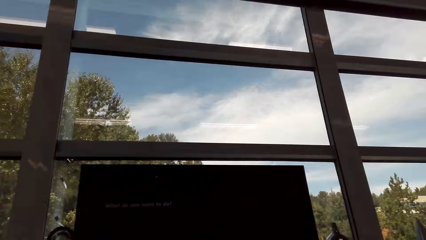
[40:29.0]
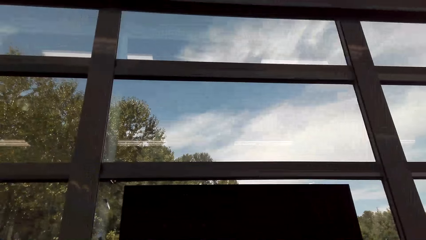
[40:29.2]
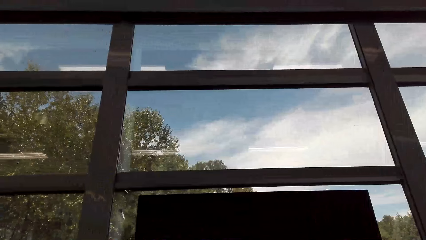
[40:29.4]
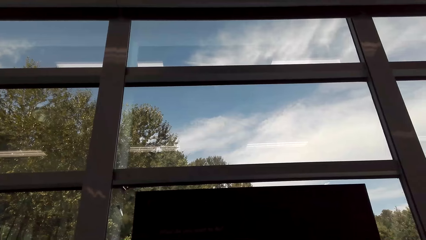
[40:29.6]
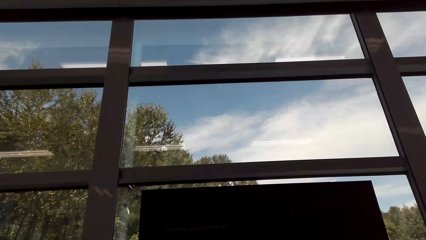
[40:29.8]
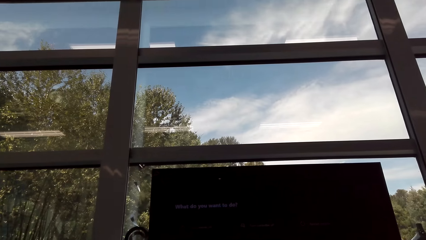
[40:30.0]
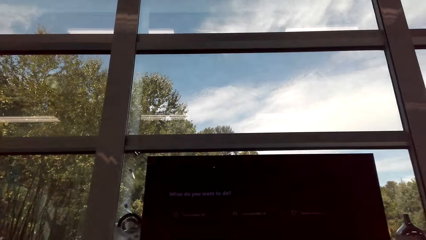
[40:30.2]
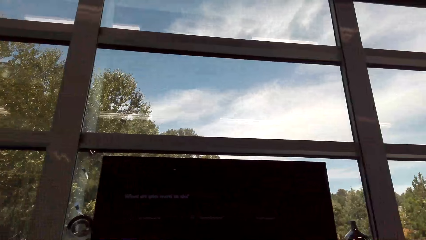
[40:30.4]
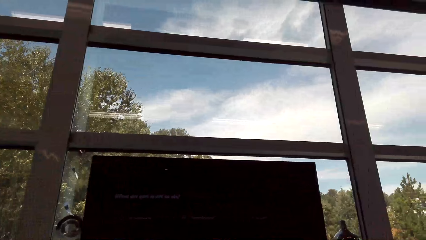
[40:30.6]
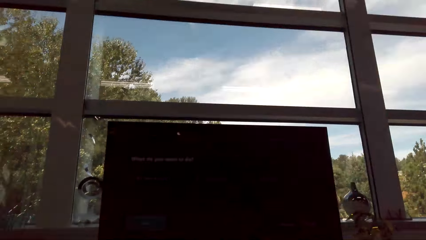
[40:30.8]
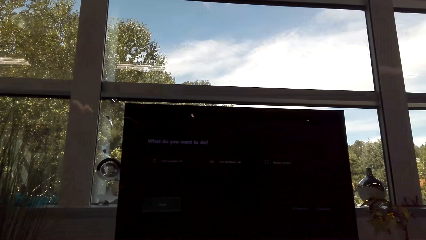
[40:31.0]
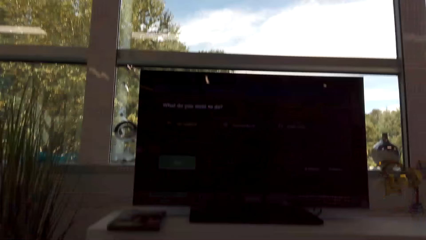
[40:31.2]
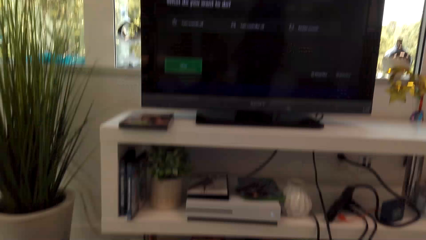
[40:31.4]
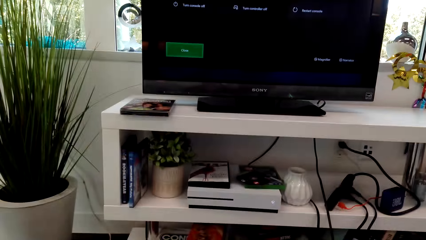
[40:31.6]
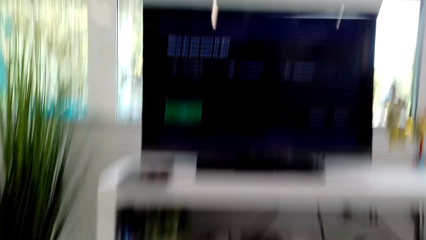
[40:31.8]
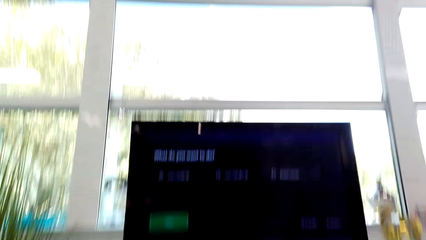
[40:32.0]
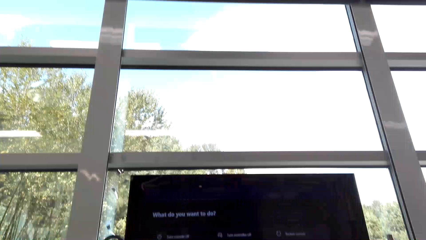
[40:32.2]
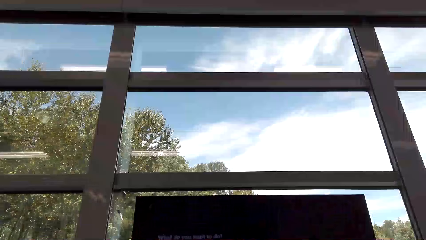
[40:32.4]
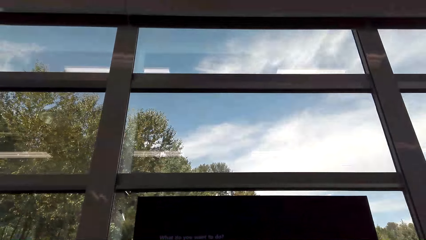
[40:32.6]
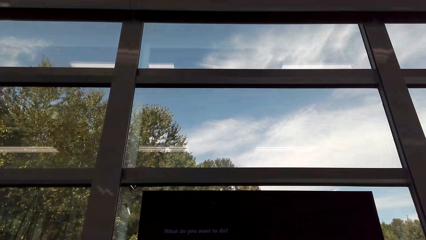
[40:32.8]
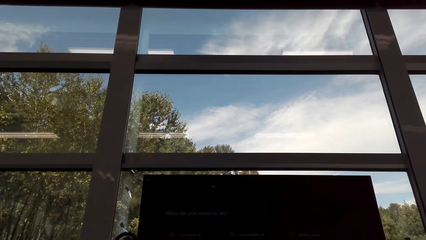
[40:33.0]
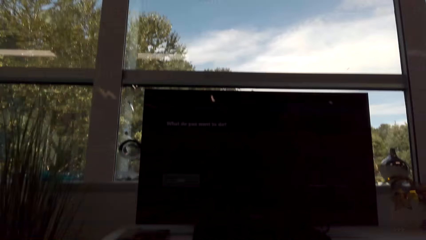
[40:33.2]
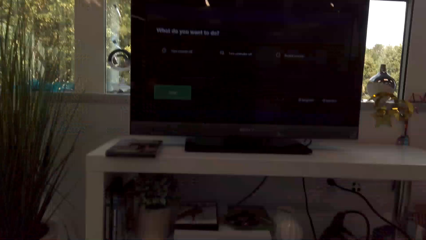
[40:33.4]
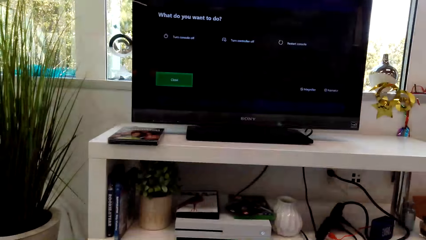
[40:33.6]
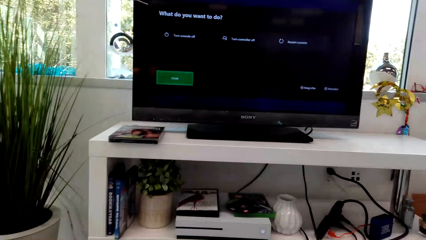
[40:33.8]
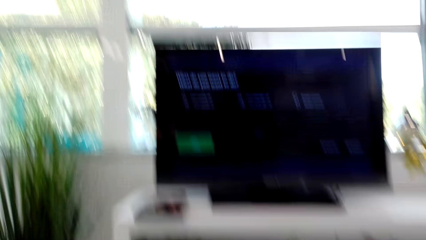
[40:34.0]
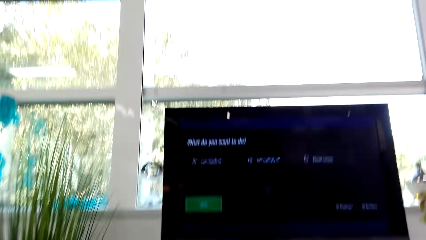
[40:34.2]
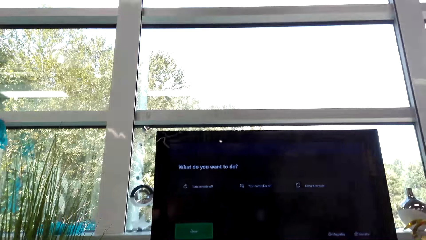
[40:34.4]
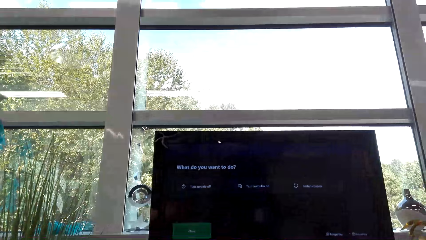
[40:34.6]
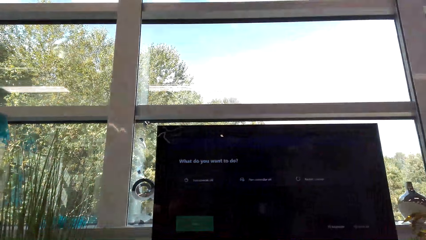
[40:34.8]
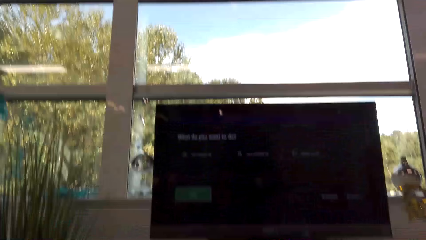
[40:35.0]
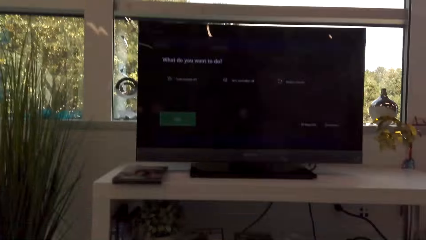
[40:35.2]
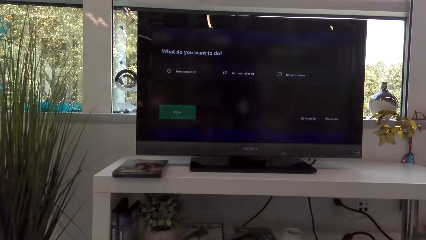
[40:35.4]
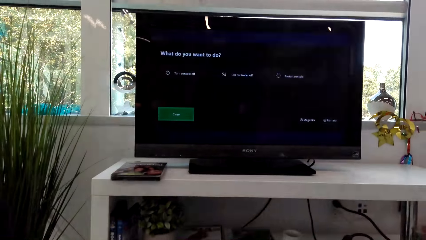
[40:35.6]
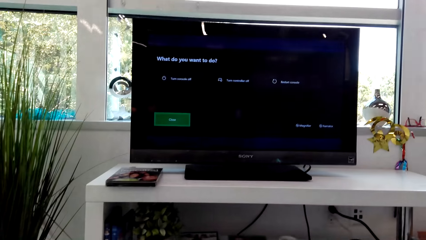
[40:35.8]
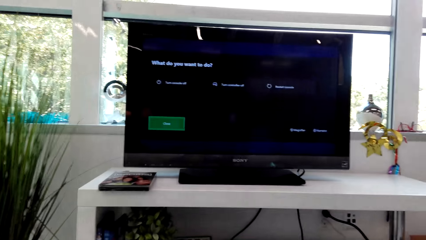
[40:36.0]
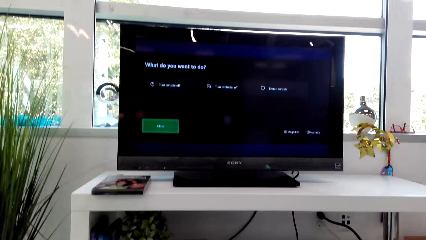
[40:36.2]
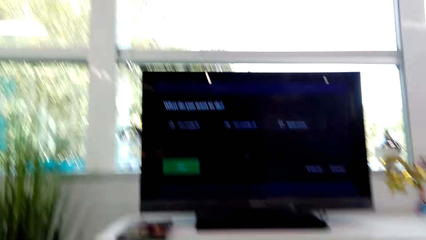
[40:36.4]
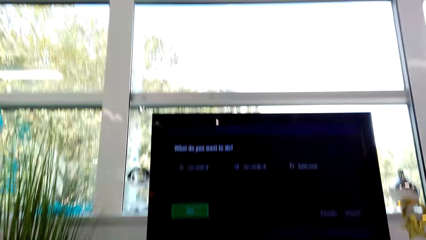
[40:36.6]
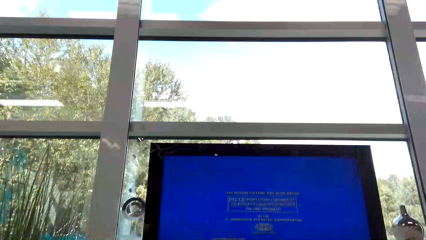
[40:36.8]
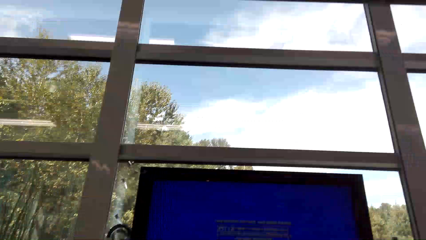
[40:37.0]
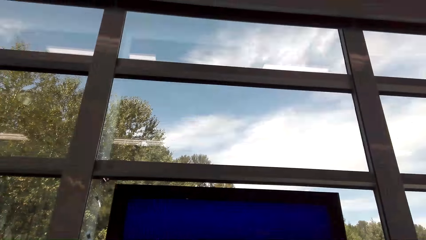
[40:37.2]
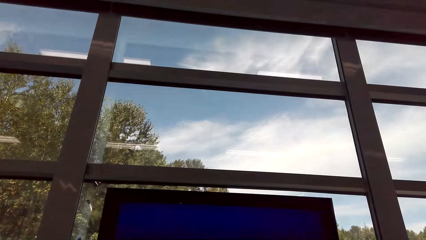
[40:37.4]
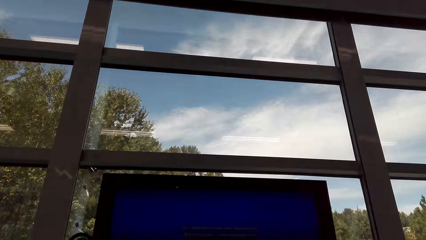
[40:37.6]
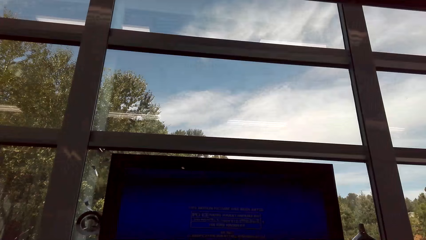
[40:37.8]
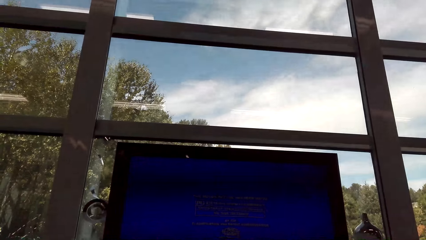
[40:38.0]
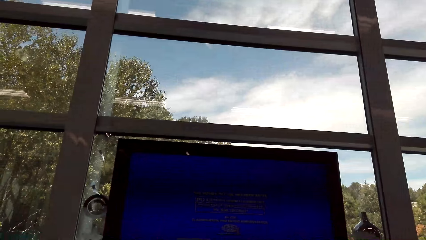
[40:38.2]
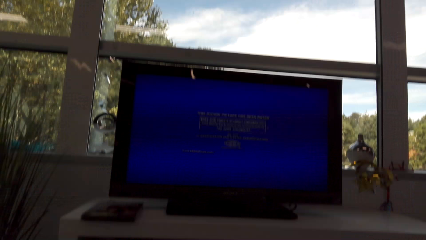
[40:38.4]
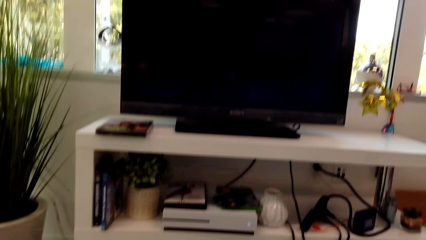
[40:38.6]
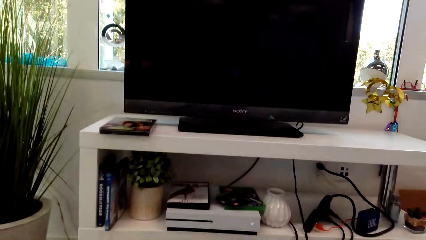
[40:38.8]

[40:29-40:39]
The camera wearer stares at the television. They sit near the television.

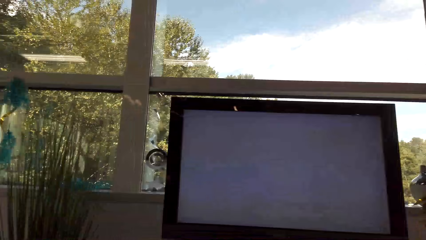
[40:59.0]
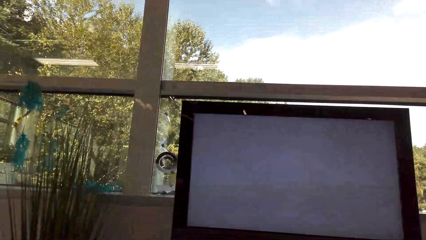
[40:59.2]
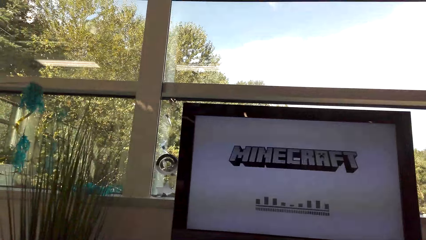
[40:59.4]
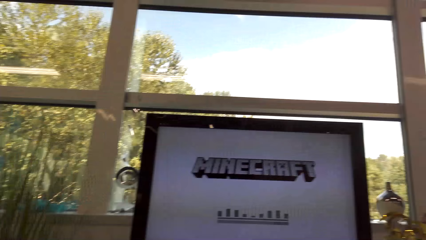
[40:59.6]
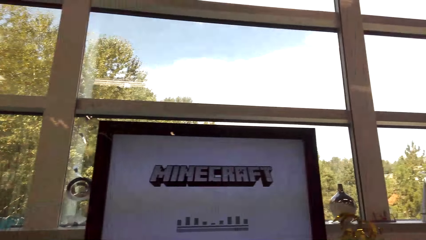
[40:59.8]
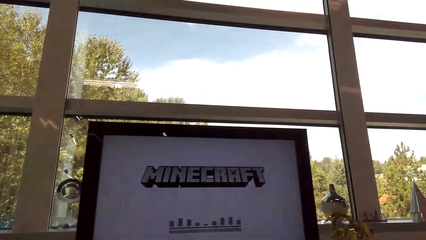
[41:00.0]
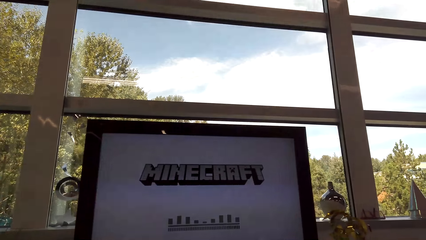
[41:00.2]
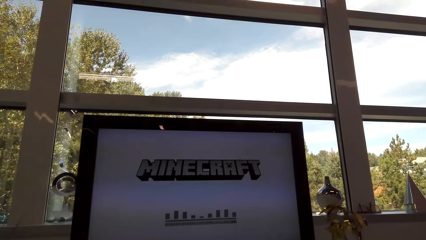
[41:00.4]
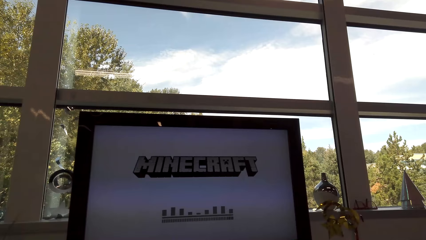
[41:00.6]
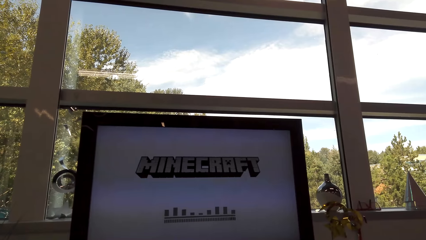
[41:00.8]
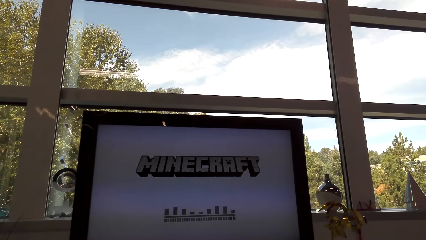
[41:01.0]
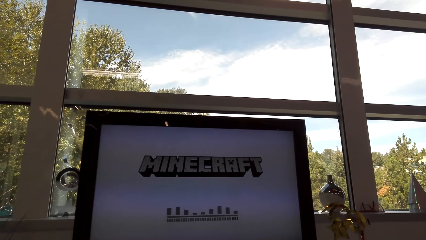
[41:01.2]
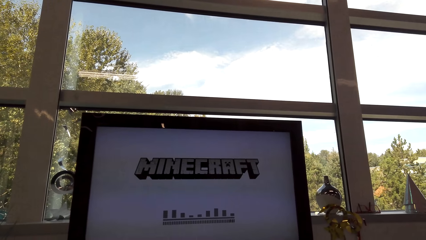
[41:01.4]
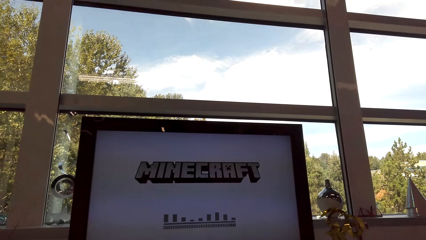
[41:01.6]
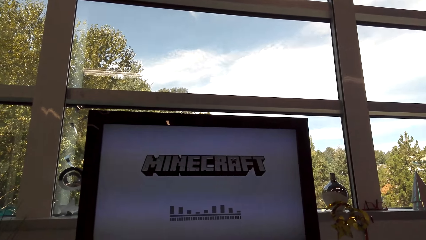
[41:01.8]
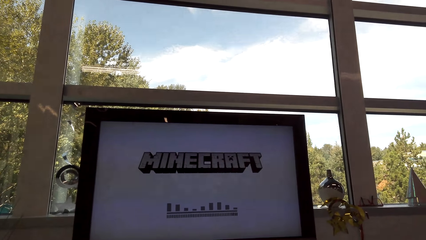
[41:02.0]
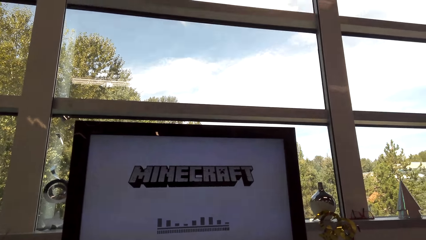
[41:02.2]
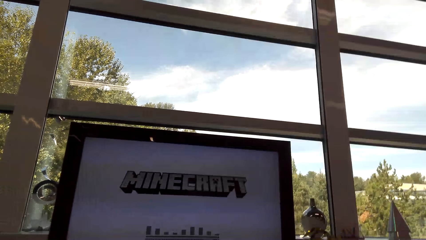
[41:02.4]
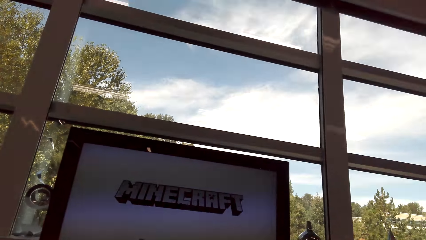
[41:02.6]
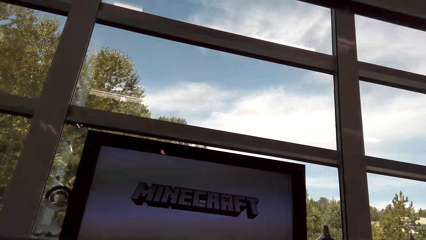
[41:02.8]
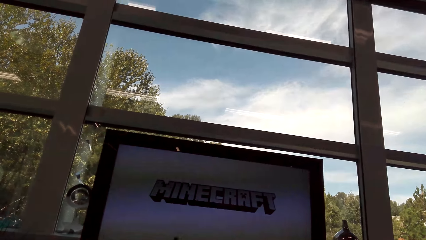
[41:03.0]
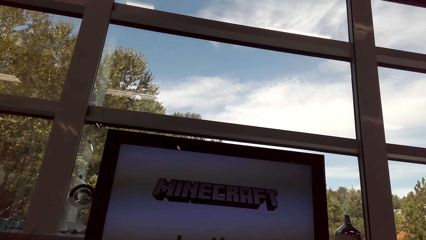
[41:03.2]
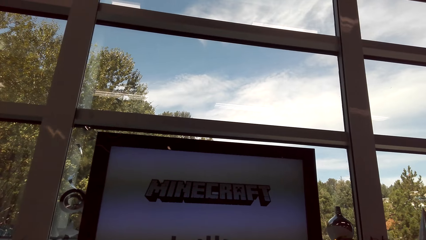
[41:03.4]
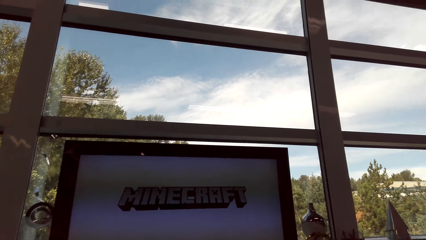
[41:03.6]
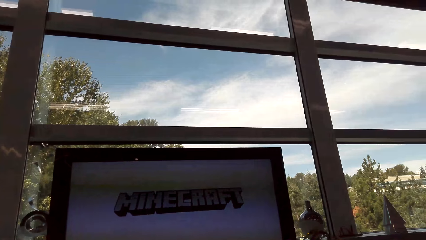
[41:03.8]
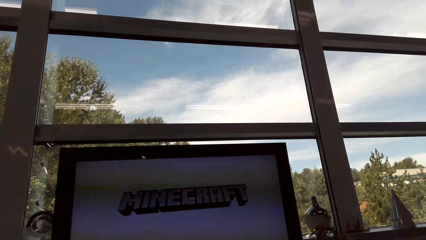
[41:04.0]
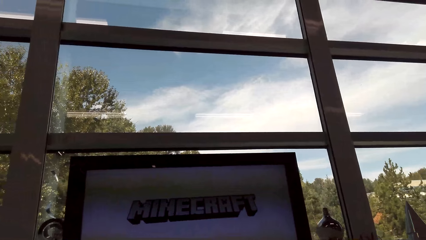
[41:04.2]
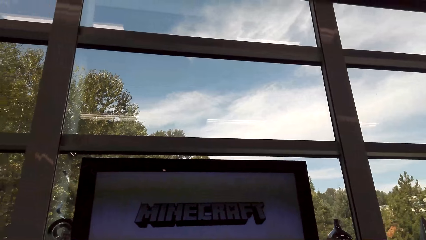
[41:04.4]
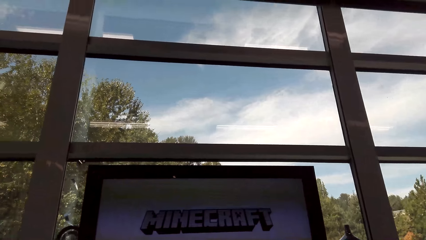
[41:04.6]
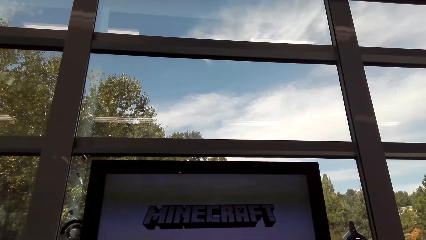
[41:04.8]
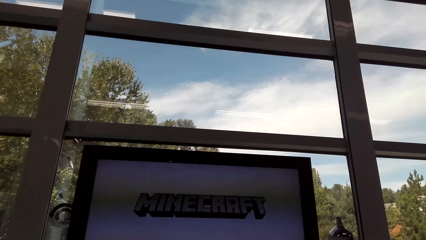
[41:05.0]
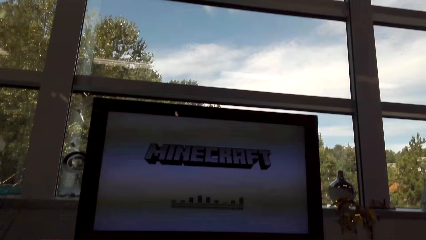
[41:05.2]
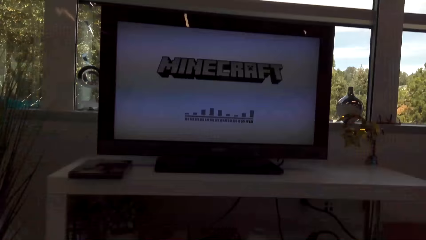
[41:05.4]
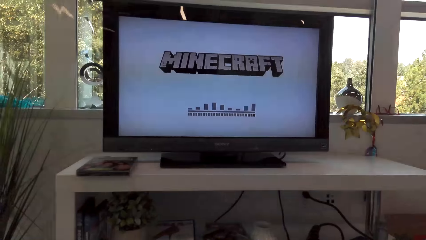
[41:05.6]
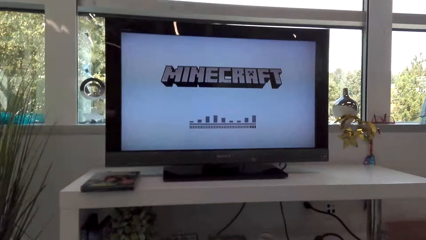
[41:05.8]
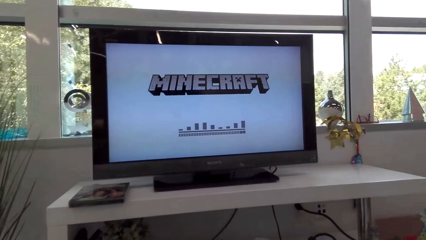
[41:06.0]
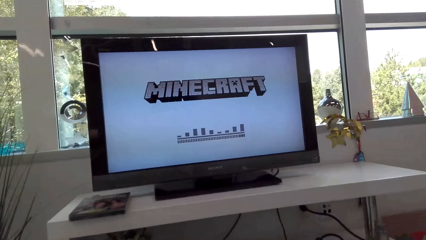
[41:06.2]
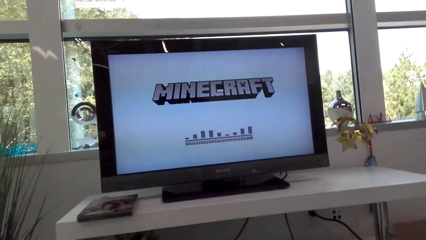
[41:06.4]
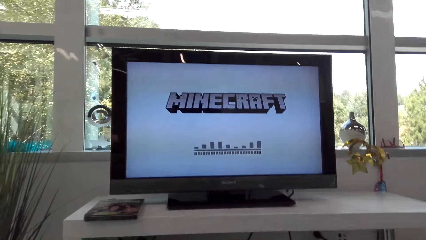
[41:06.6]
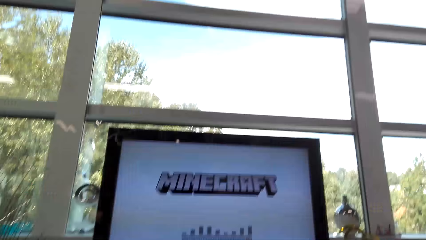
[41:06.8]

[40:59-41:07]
The camera wearer watches the television.
